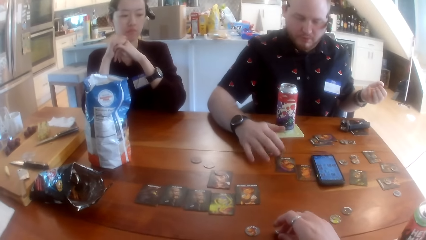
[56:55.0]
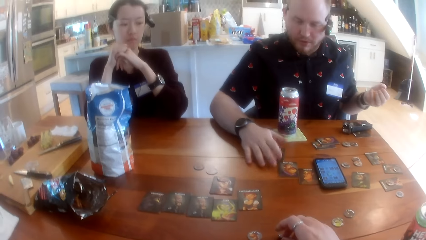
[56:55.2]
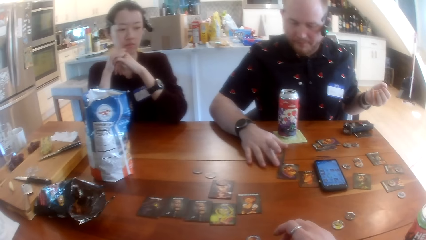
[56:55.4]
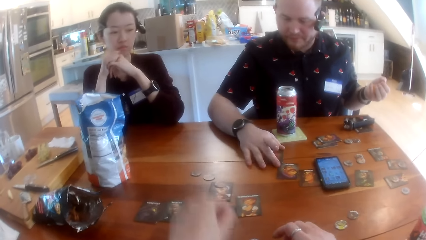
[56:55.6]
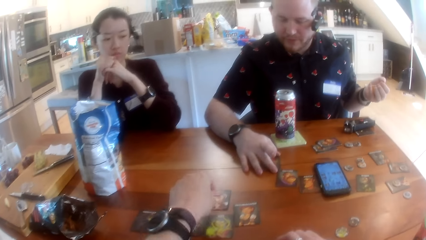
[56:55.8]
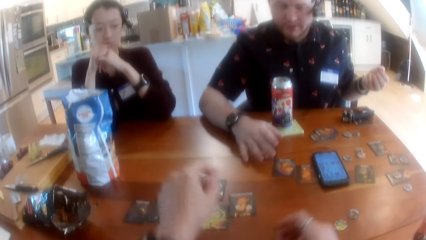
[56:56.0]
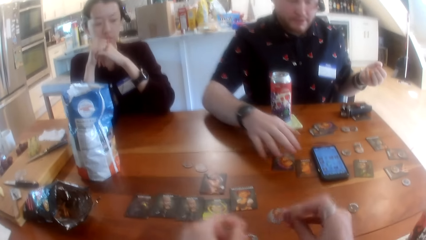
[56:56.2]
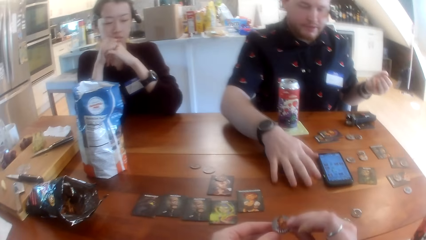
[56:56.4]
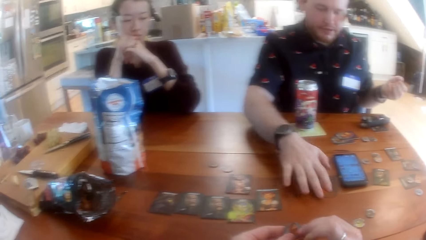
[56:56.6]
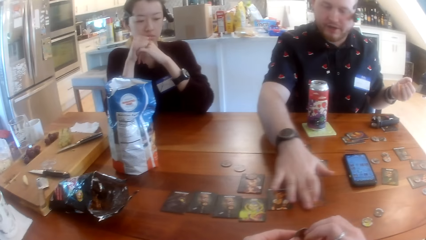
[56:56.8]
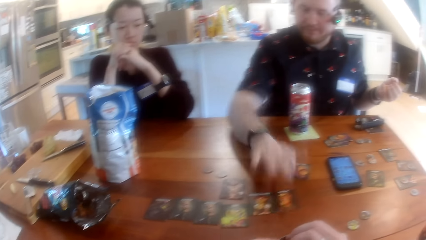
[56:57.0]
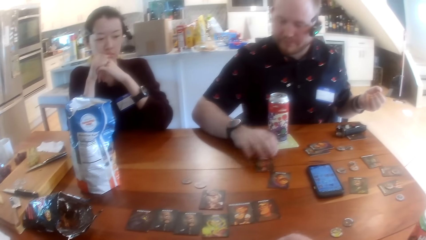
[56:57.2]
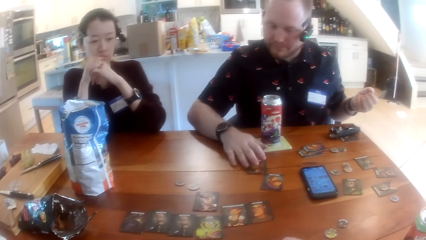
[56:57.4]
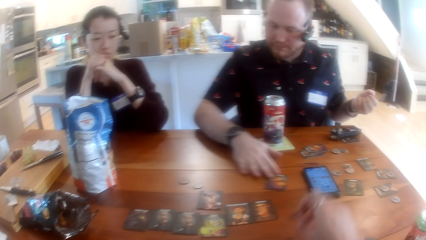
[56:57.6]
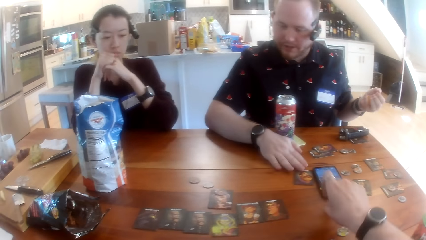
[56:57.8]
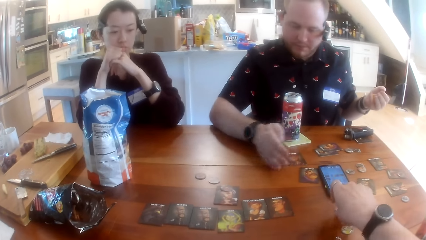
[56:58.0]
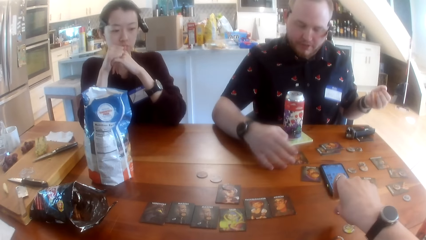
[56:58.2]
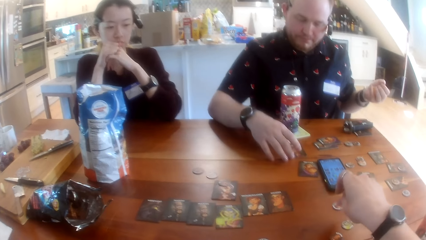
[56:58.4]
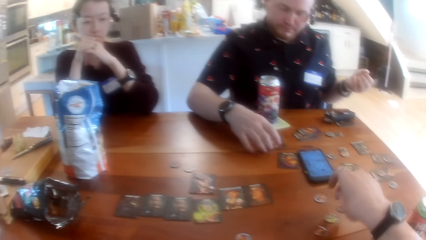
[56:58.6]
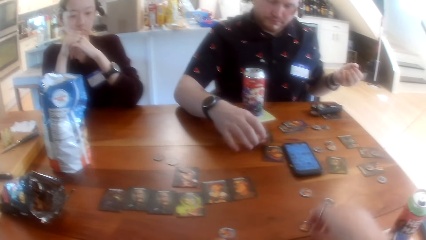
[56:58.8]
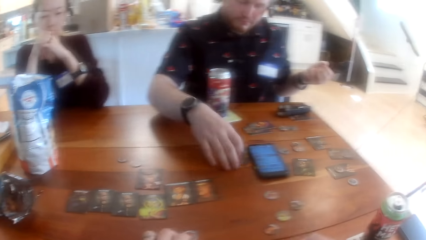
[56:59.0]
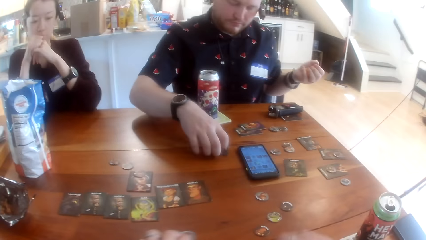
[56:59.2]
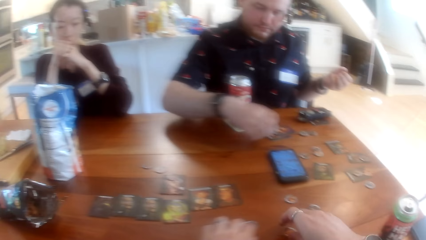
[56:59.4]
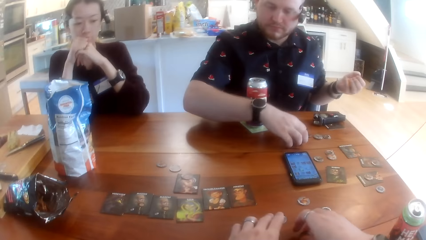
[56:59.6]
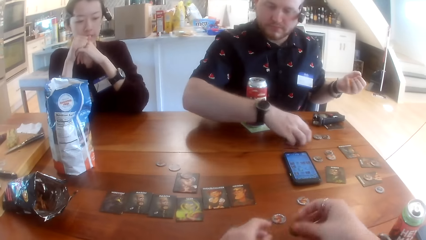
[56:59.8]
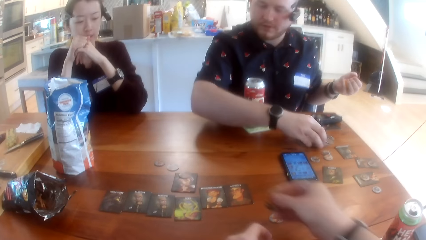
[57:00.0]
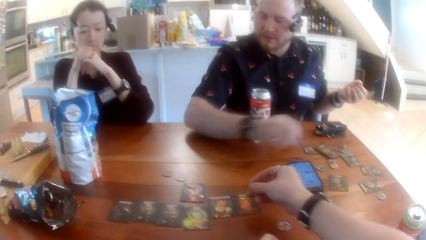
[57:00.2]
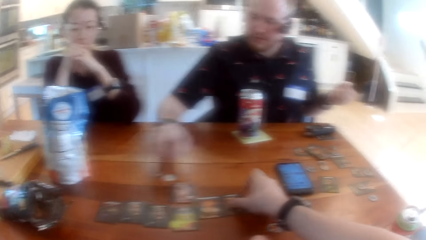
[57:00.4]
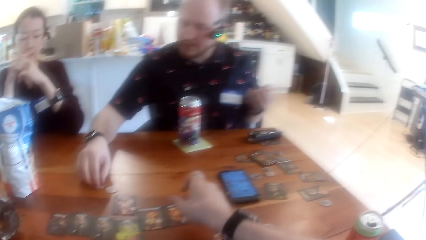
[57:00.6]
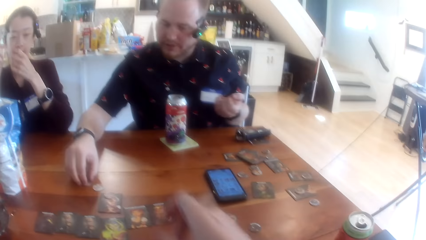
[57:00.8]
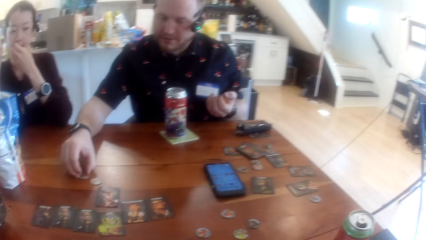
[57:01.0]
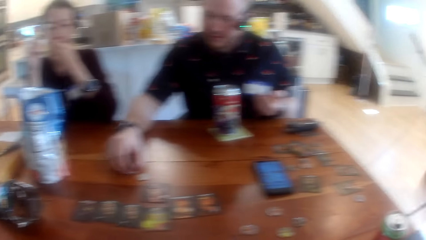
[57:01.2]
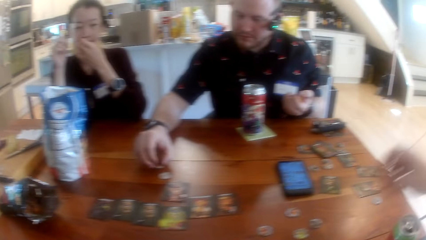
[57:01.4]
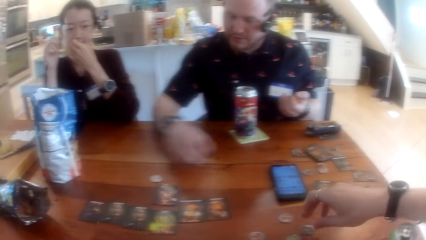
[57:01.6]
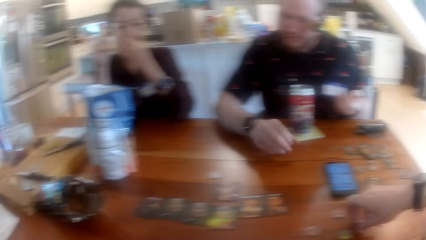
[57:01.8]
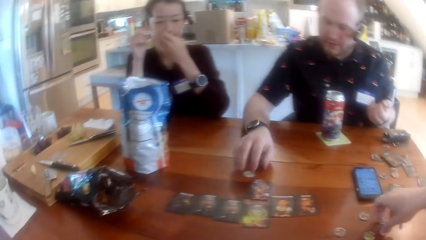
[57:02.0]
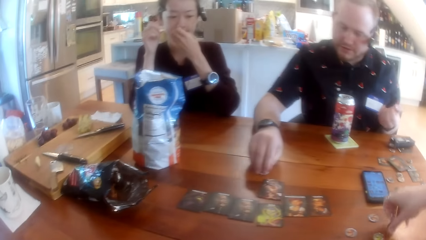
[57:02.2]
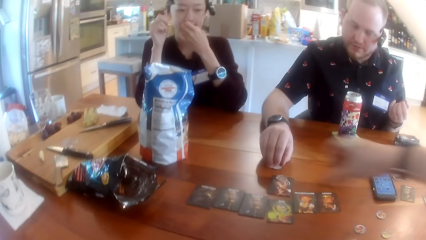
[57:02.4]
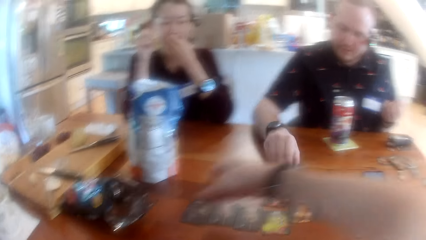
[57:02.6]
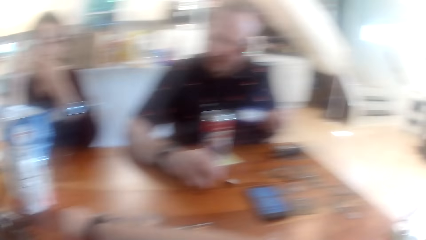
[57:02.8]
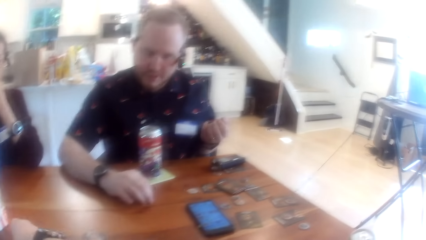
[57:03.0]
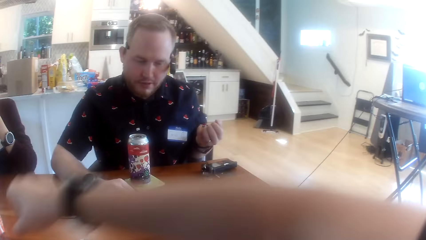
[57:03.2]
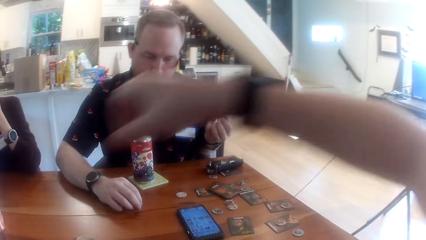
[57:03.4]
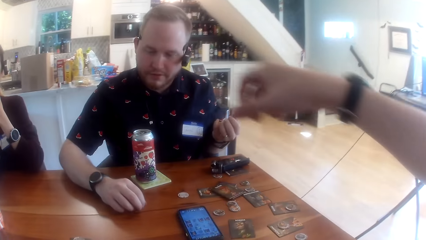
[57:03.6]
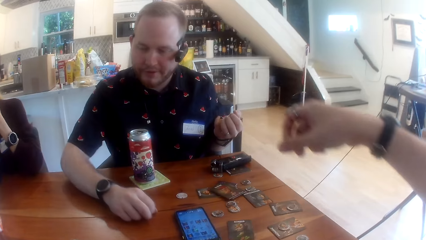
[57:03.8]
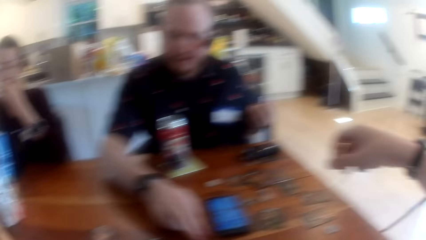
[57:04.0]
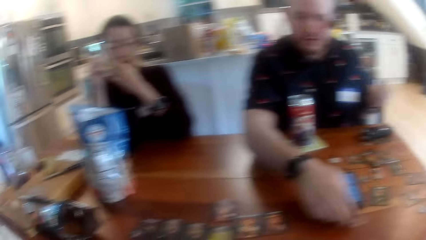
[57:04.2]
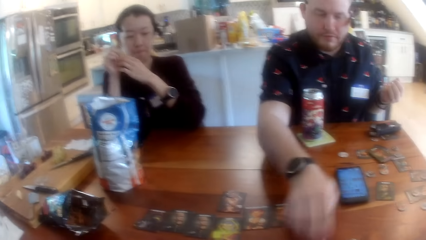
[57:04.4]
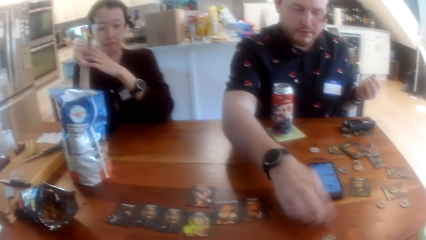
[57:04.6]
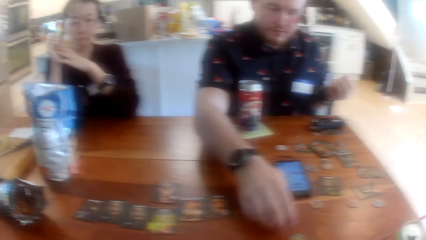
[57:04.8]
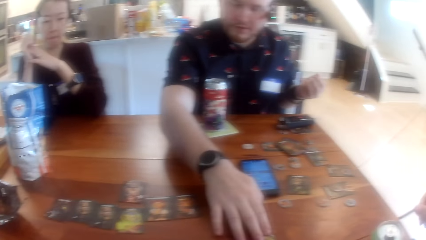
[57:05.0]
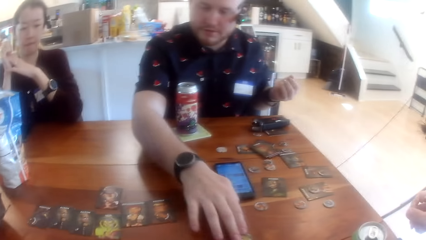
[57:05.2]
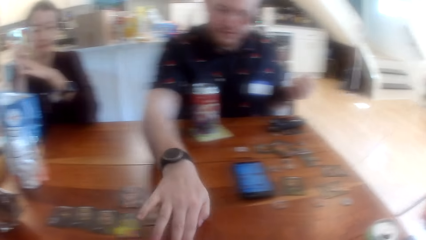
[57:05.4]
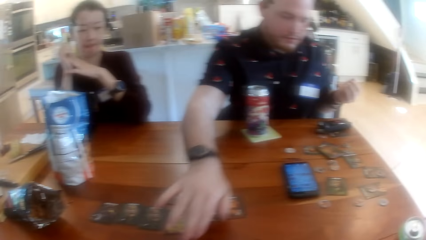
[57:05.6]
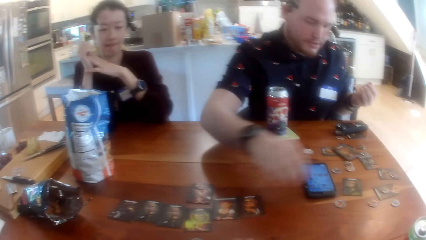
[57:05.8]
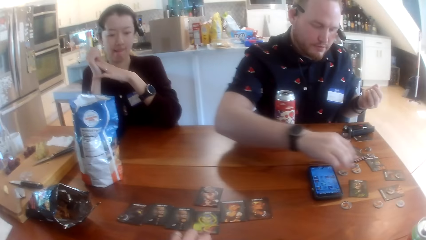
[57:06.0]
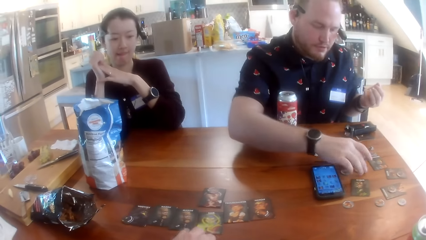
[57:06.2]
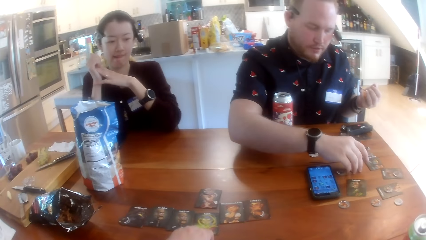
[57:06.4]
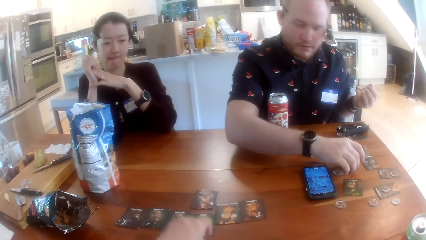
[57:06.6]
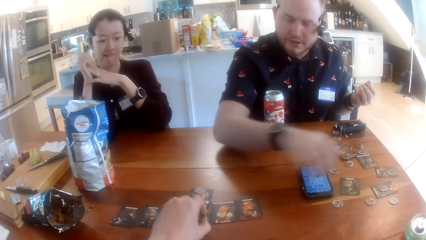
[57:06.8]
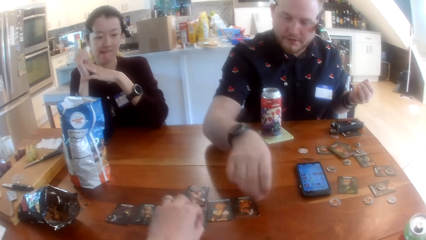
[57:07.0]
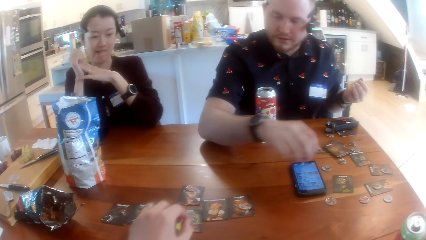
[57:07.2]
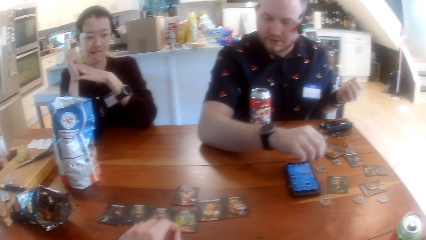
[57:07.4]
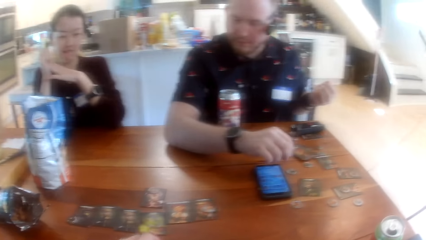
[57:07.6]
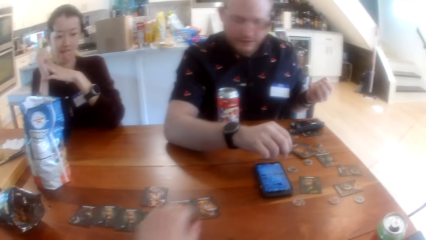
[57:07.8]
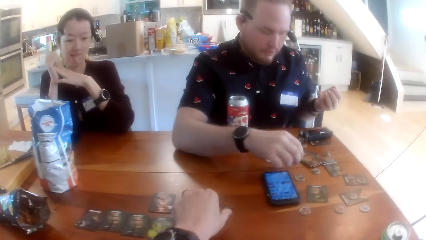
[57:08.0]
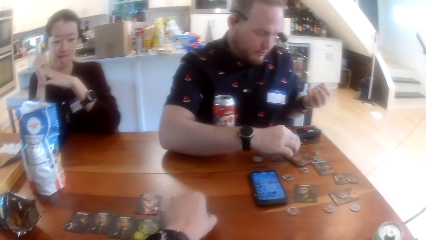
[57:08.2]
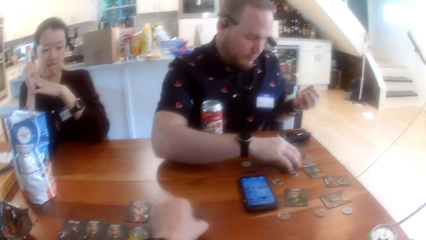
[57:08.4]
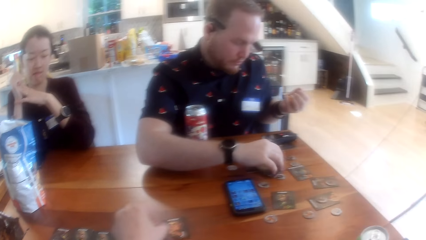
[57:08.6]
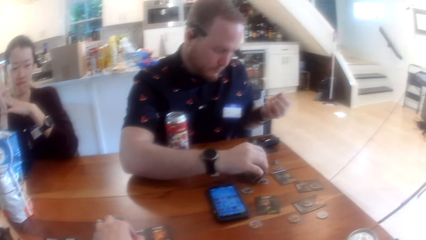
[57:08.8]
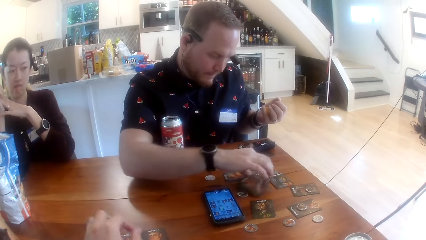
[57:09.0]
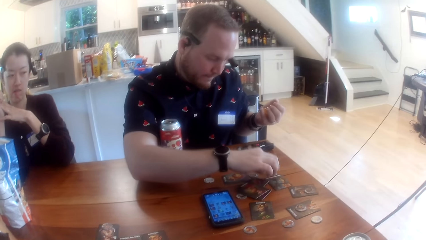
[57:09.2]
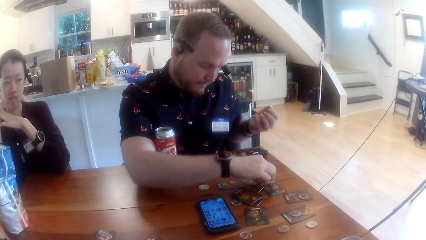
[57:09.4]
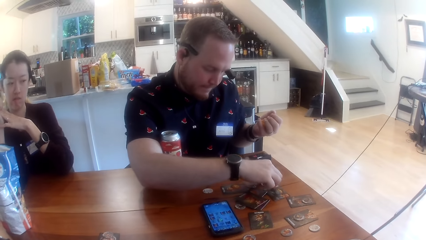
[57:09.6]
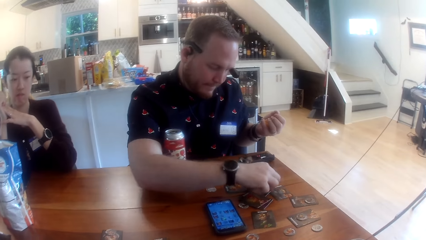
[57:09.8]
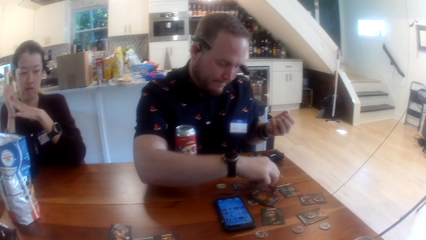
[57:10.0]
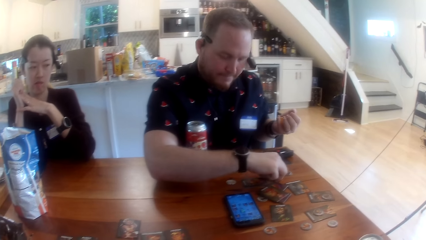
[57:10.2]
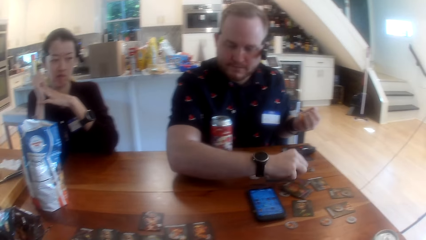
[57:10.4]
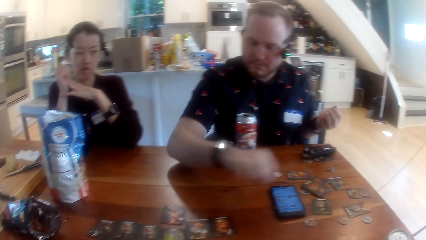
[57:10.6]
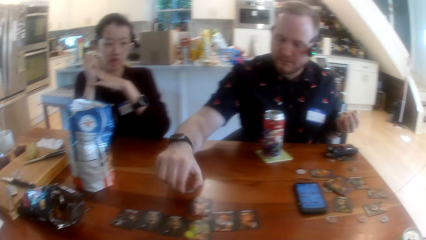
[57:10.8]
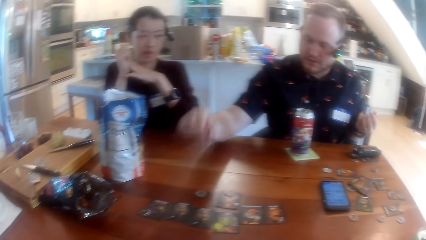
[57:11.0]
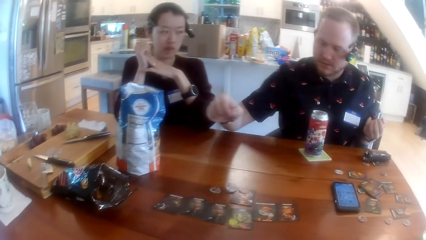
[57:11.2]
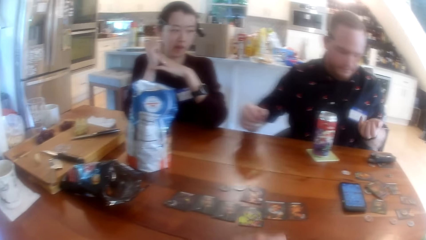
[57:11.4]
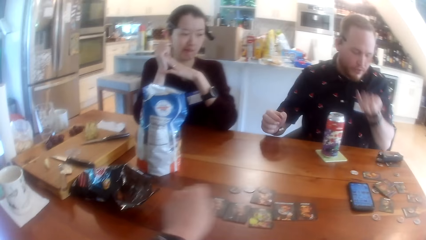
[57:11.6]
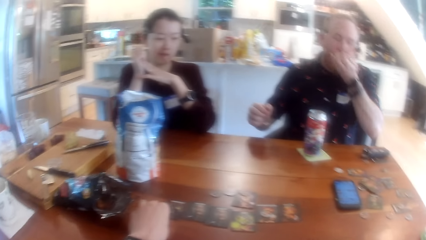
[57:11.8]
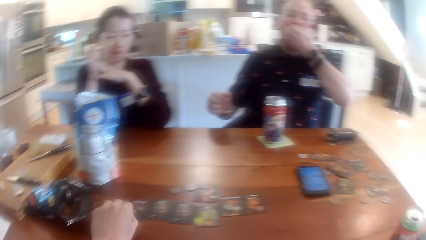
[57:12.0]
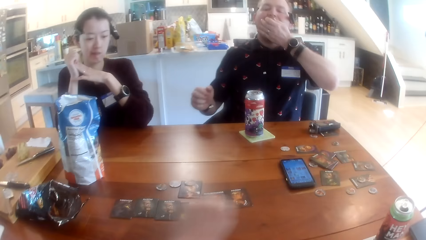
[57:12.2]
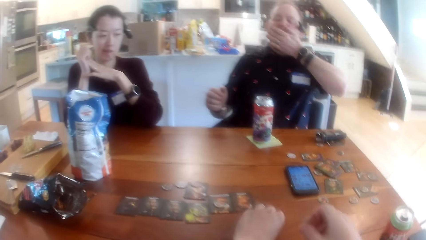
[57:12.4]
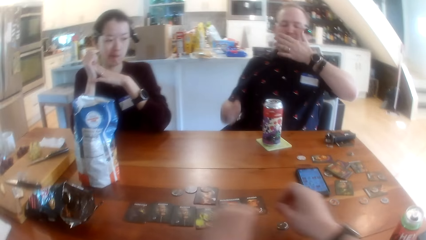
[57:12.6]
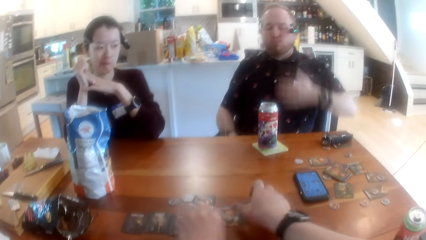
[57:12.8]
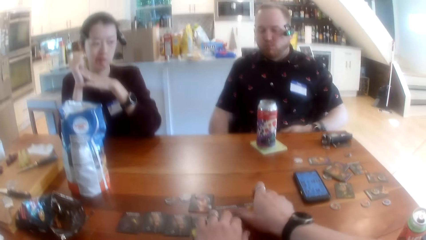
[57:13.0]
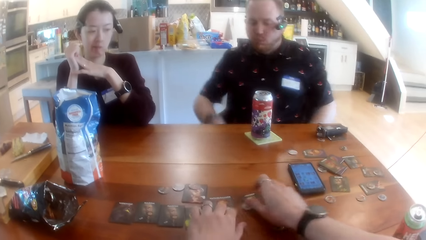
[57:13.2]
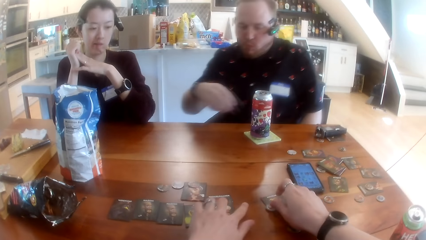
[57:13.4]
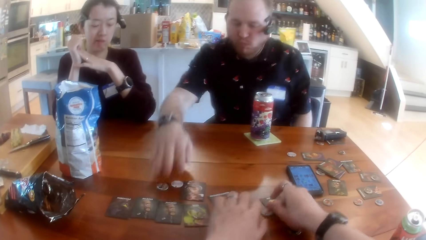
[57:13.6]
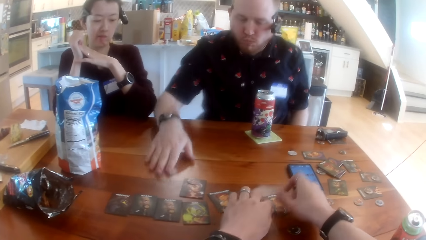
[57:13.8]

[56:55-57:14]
The man slides a card on the table with his right hand. The camera wearer touches the table with a token in his right hand. The man nudges a card on the table with his right hand. The camera wearer holds the token with both hands. The man slides a card on the table with his right hand. The man slides a card on the table again. The man puts the token on the table with his right hand and stacks cards on the table with his right hand. The camera wearer slides a token on the table with his left hand. He takes a token on the table with his right hand. The man pushes cards with his right hand. The camera wearer puts the token on a card with his right hand. The man takes a token from the table with his right hand and tosses the token with his right hand. The camera wearer takes a token from the table with his right hand. The man takes a token from the table with his right hand and tosses the token with his right hand. The man pushes a token on the table with his right hand. The man pushes a token on the table again. The man slides a token on the table with his right hand, takes a token from the table with his right hand and drops the token on a card with his right hand. The camera wearer takes the token from the card with his left hand. The man takes a stack of cards on the table with his right hand, drops the cards on the table with his right hand, takes tokens from the table with his right hand and drops the tokens on the table with his right hand. The camera wearer takes a token from the table with his left hand. The man eats the chips in his left hand. The camera wearer places the token on the table with his left hand. He moves a card and tokens on the table with his right hand.
